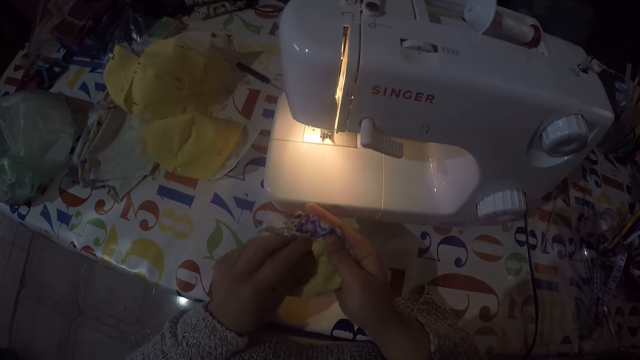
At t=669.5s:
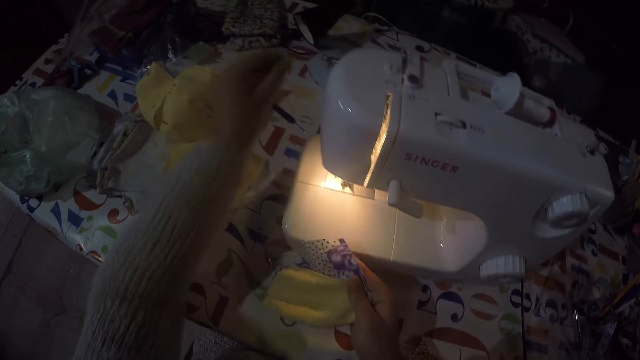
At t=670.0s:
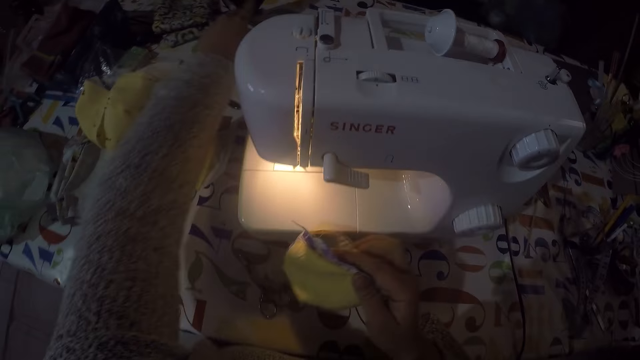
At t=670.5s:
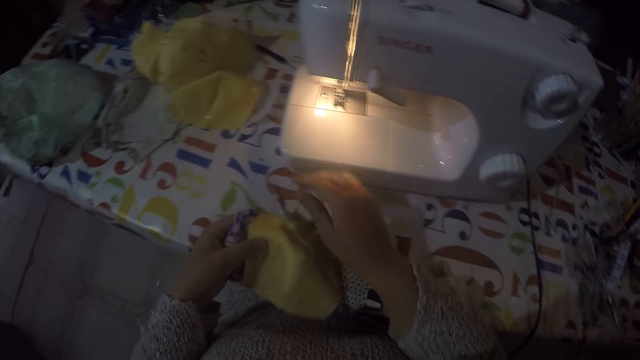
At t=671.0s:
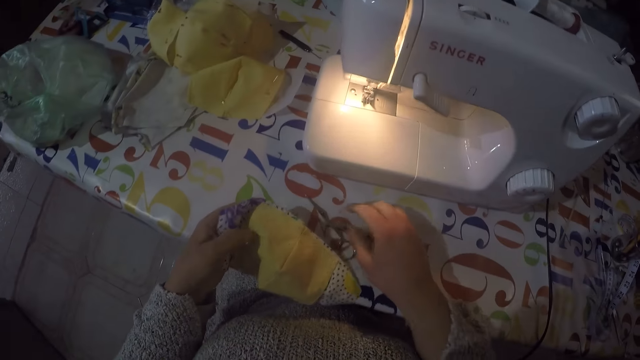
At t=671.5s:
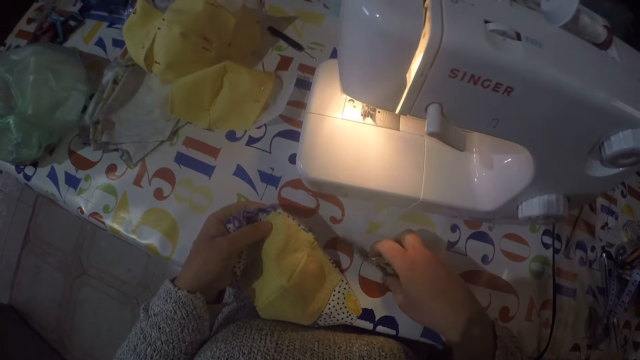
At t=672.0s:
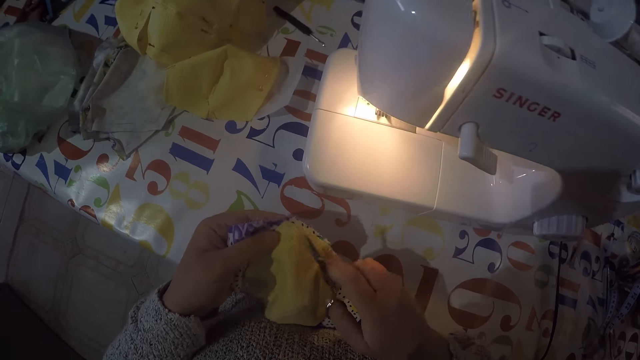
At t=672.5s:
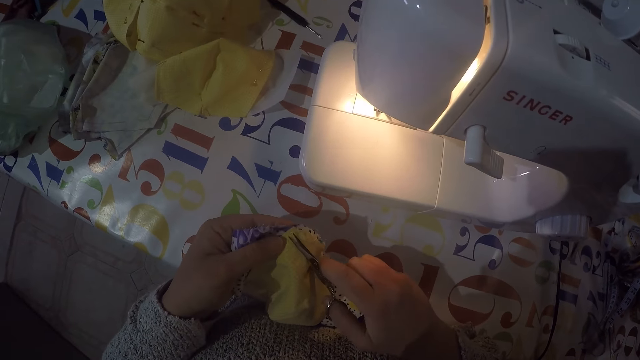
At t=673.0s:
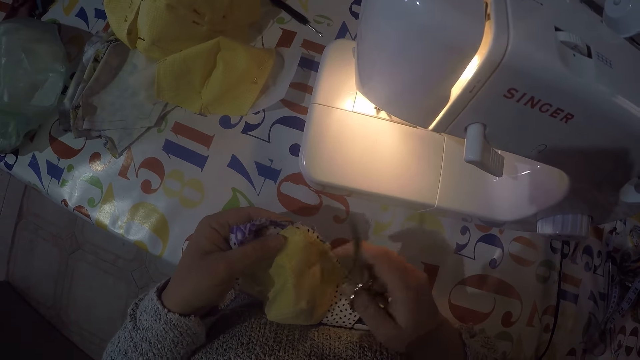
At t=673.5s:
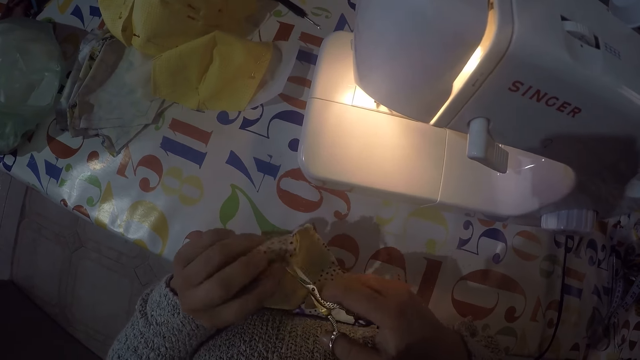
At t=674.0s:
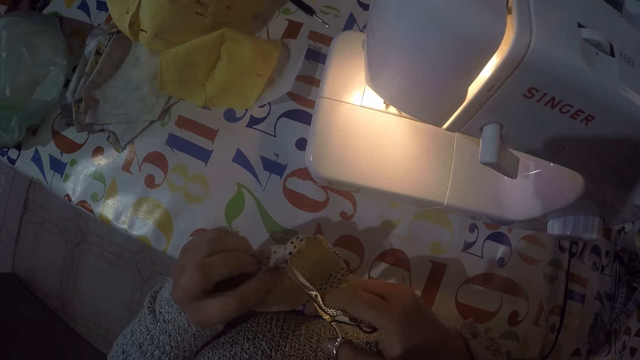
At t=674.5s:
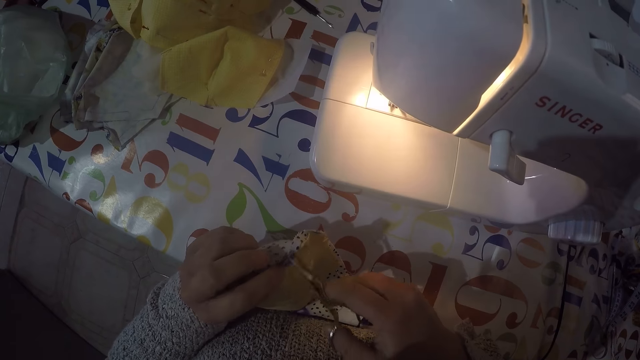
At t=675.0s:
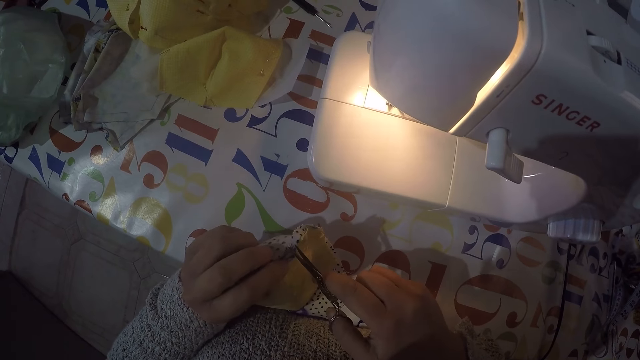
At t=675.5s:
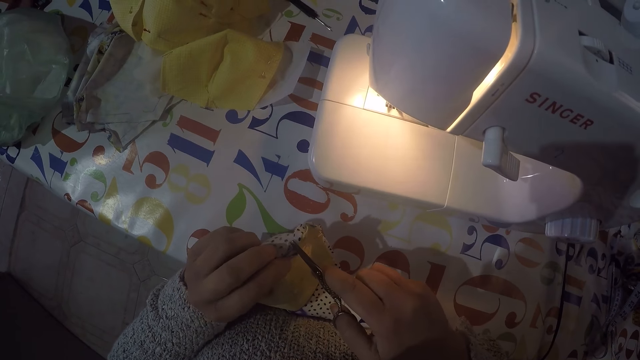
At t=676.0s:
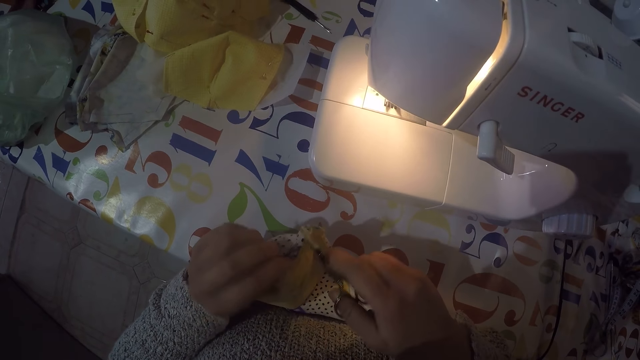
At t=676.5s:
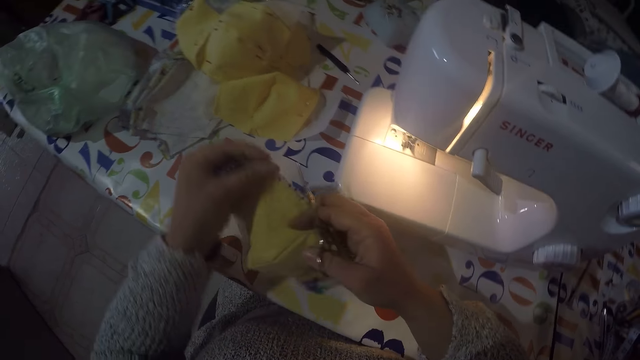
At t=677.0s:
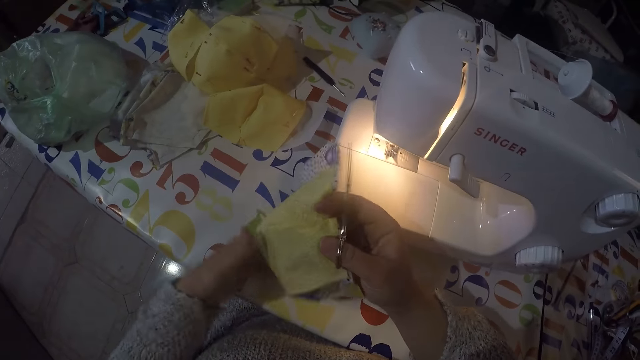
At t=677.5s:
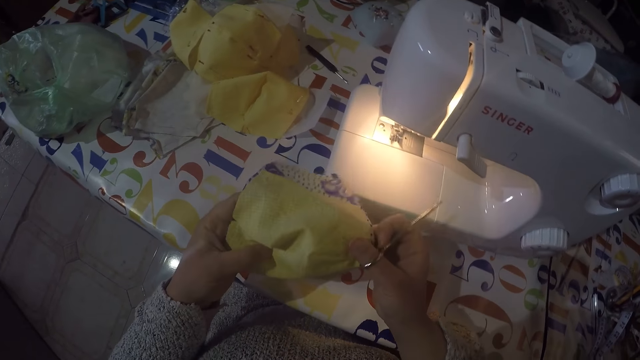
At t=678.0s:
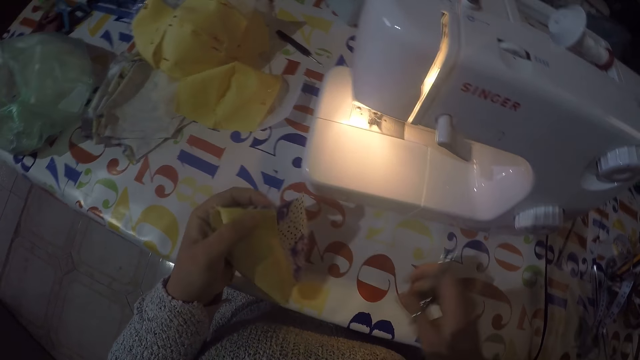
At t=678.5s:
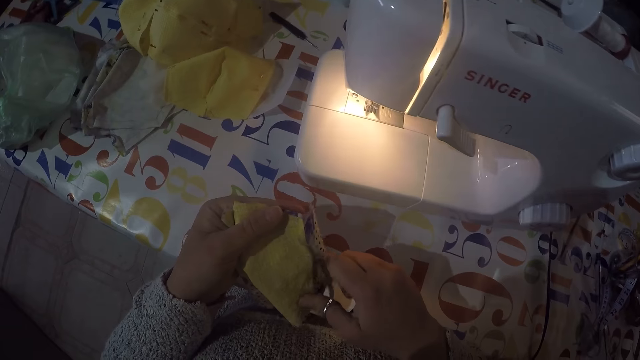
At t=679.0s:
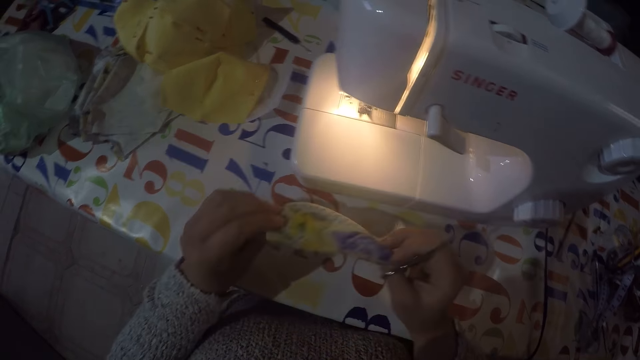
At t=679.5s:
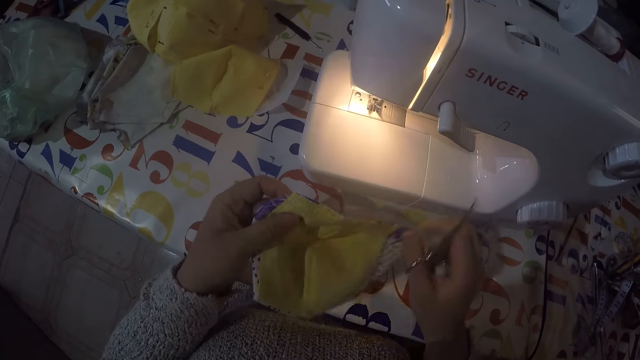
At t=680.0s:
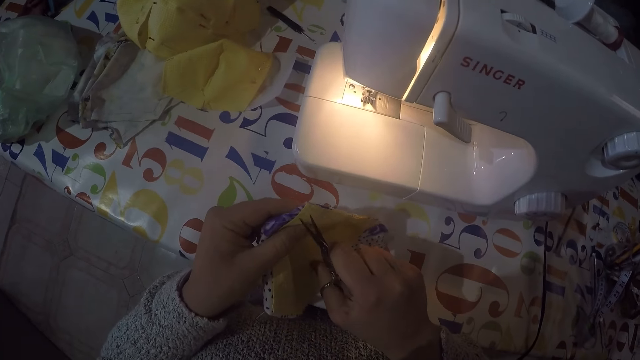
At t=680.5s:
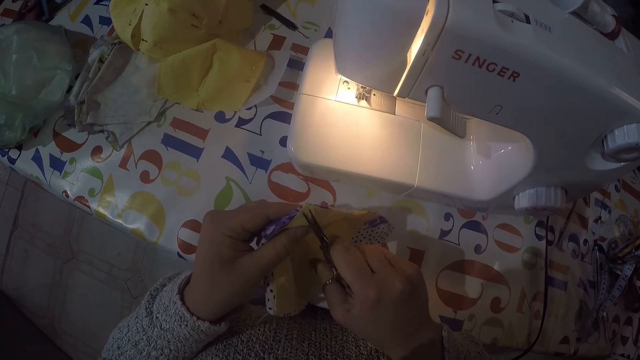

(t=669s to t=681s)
The camera wearer picks up a pair of scissors. They cut the string using the scissors.

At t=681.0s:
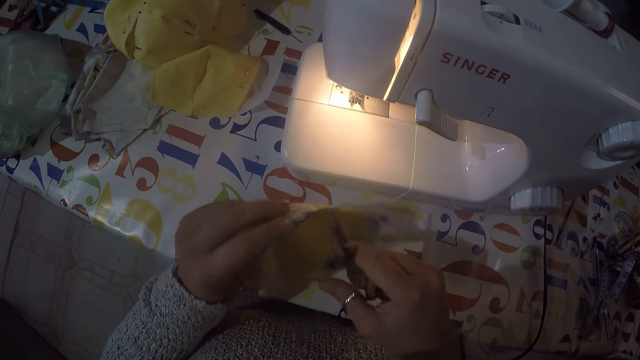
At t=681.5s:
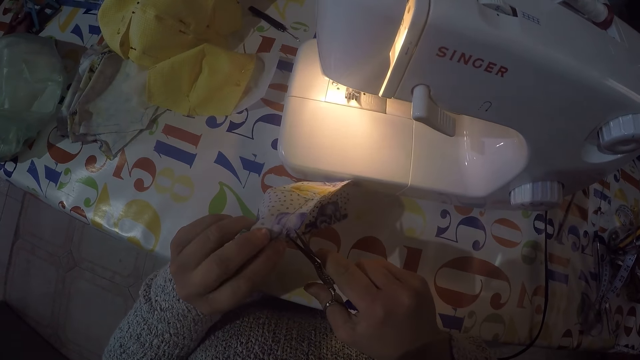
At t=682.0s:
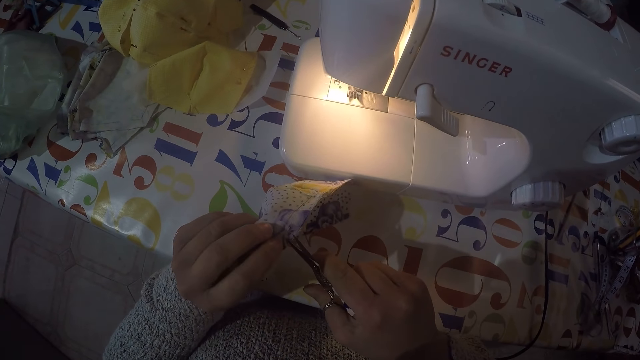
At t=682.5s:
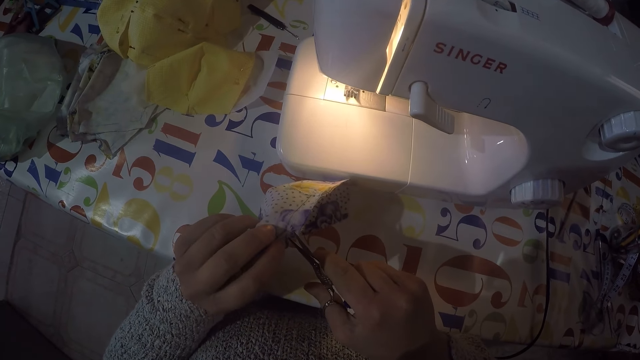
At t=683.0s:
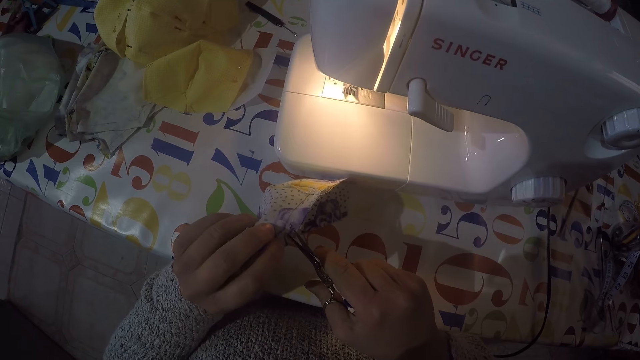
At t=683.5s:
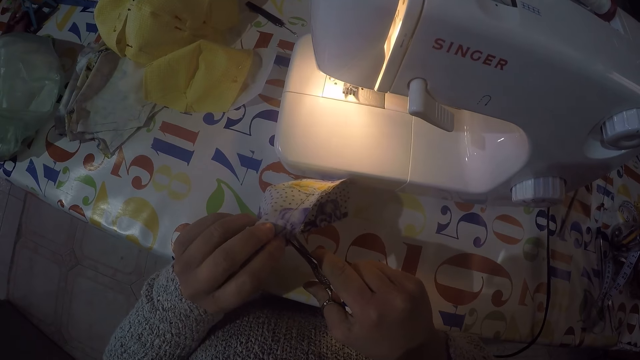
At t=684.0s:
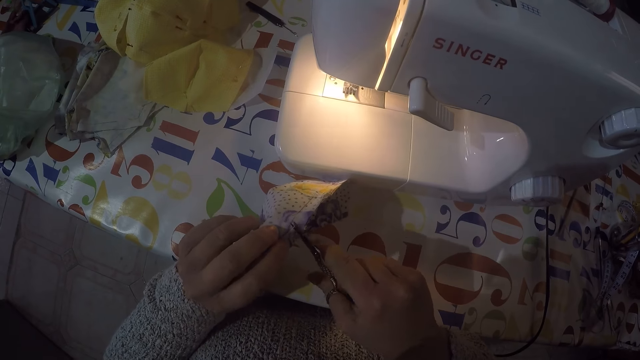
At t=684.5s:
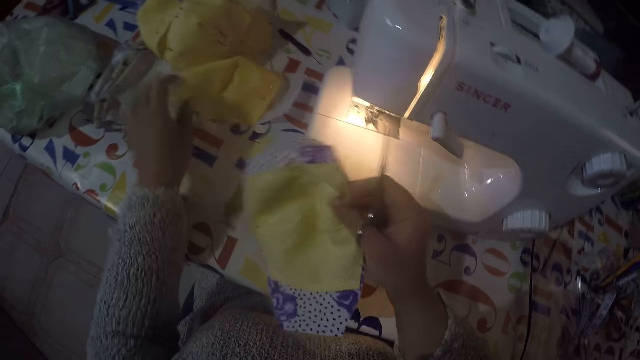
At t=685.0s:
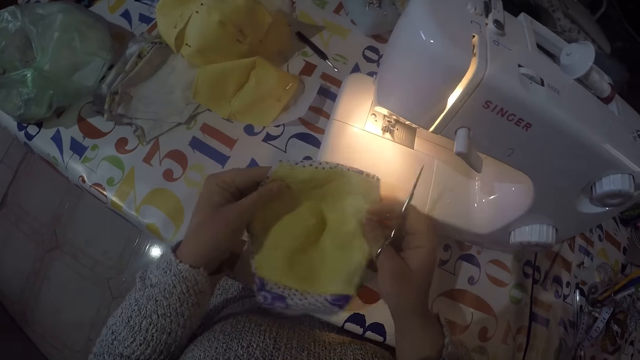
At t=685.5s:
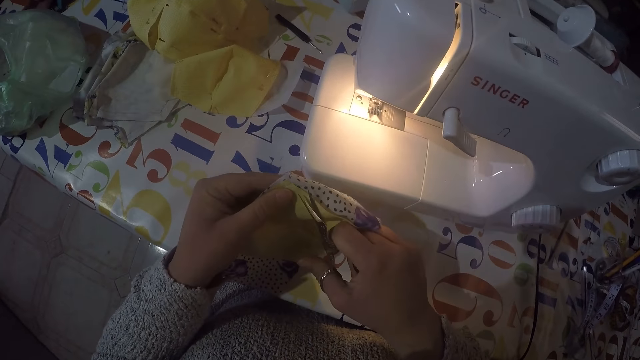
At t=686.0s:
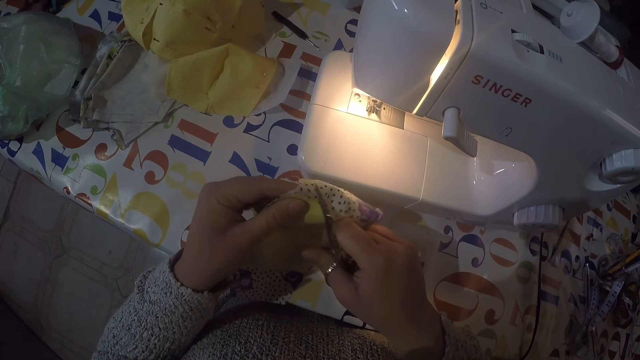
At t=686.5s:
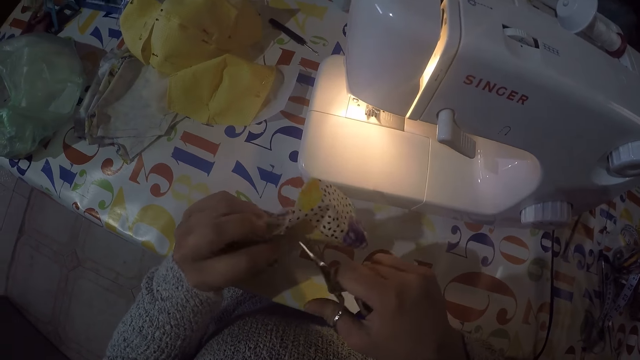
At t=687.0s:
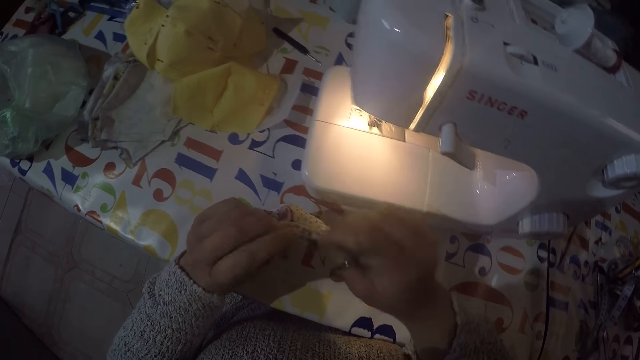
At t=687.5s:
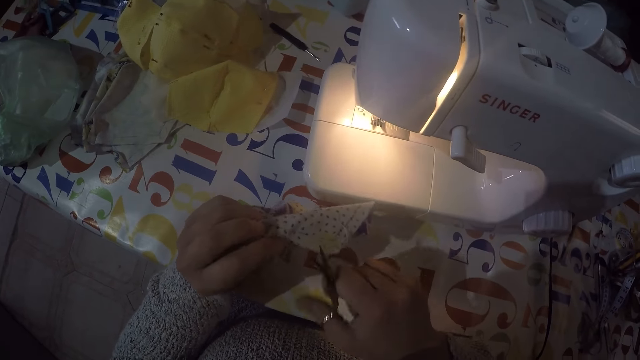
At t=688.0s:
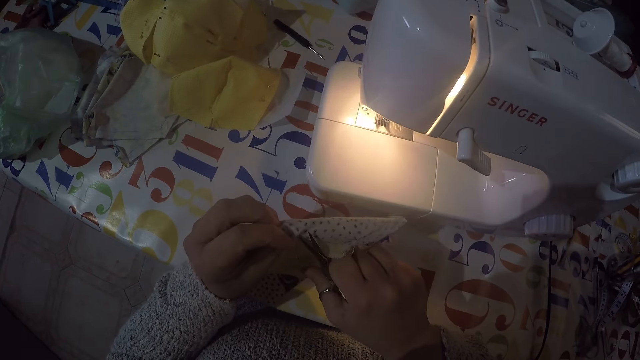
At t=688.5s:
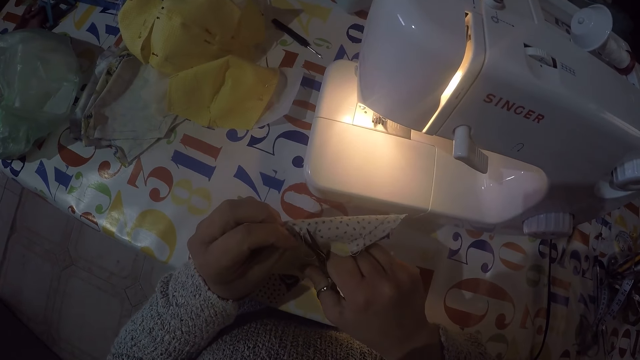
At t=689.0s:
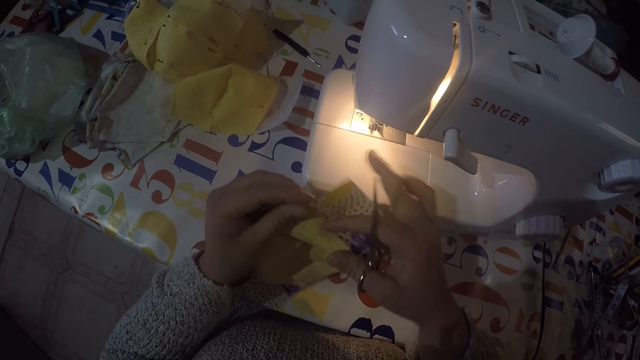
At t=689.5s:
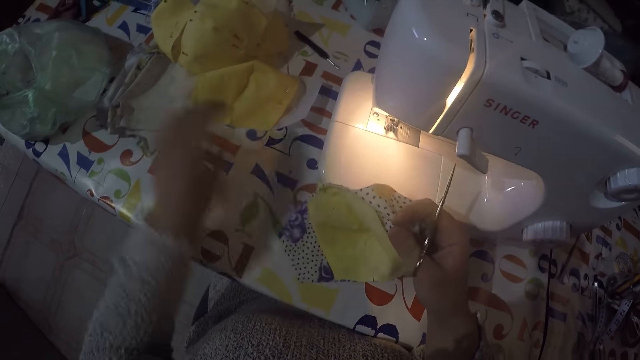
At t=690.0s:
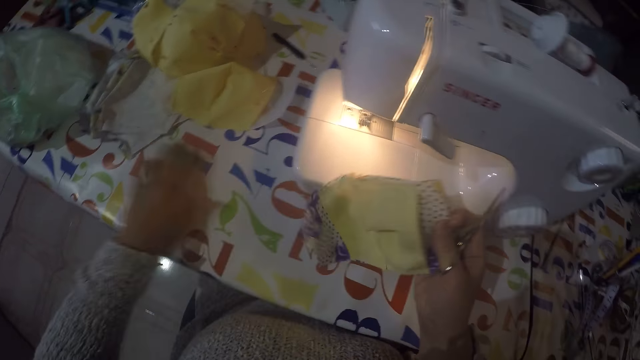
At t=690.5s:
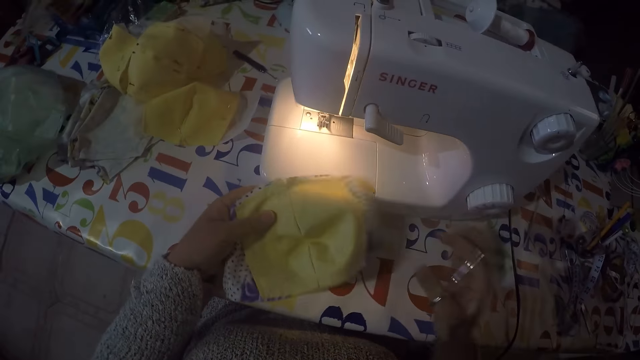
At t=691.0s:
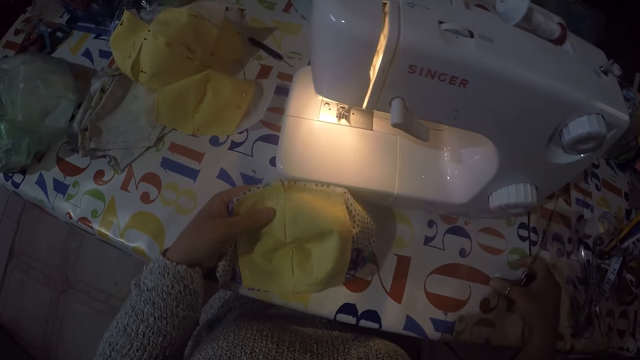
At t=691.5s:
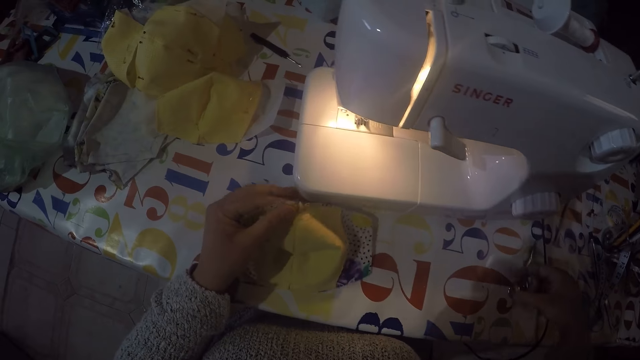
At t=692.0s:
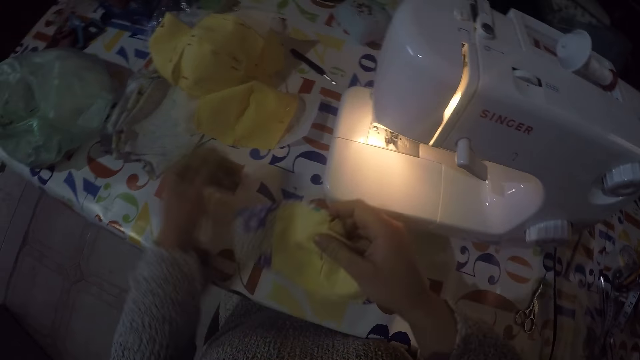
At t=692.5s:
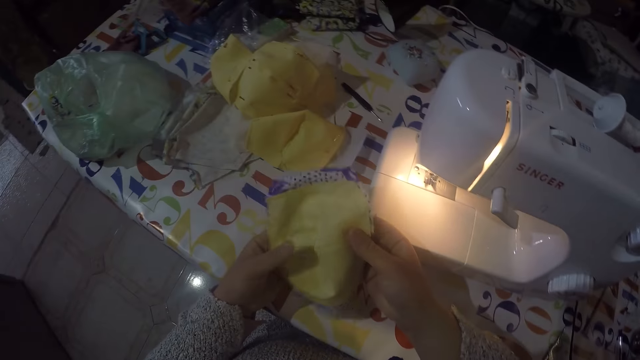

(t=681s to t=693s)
The camera wearer puts the scissors on the table.
